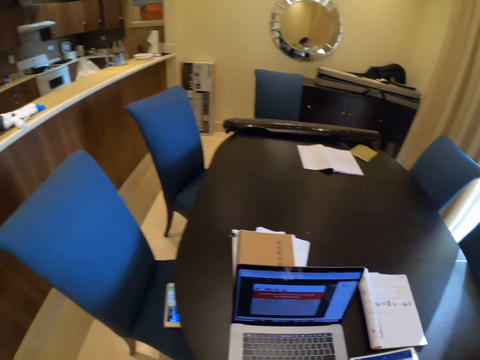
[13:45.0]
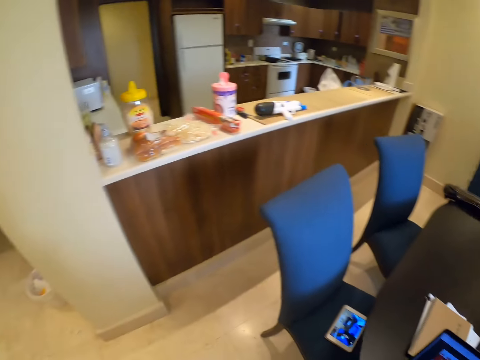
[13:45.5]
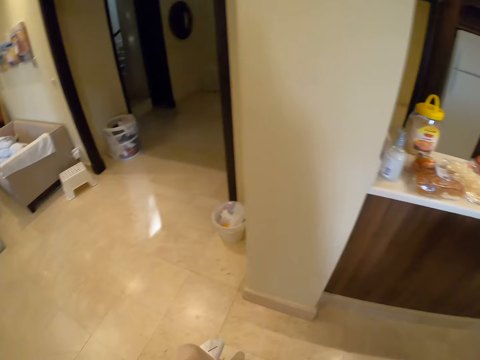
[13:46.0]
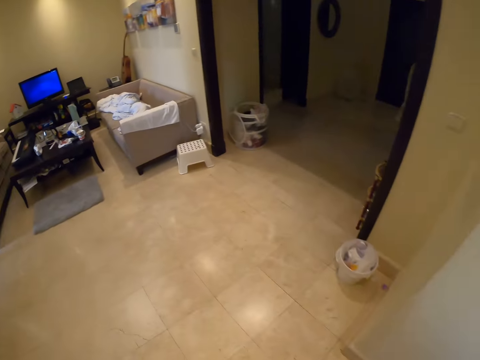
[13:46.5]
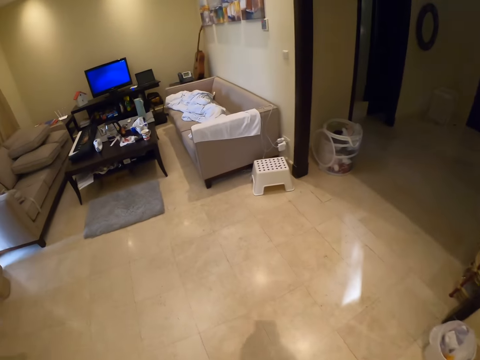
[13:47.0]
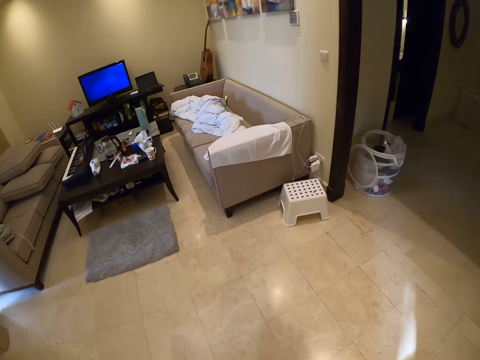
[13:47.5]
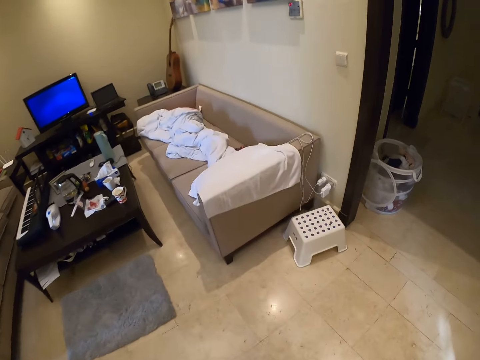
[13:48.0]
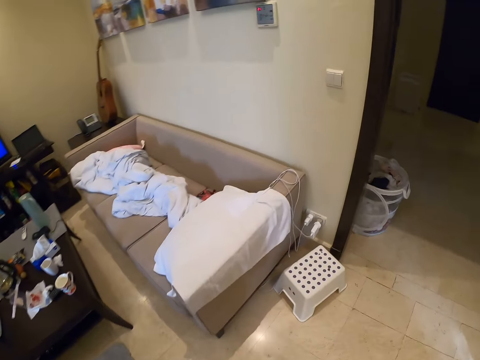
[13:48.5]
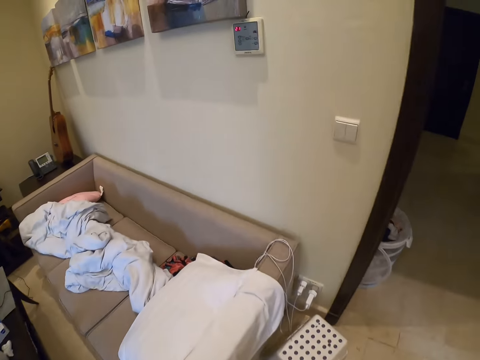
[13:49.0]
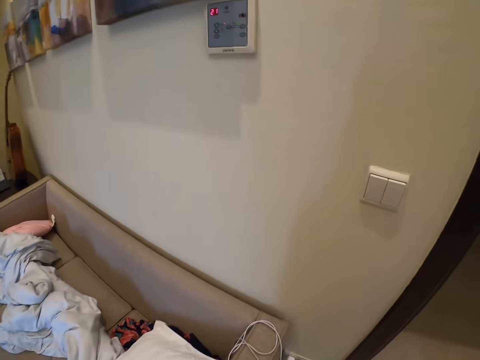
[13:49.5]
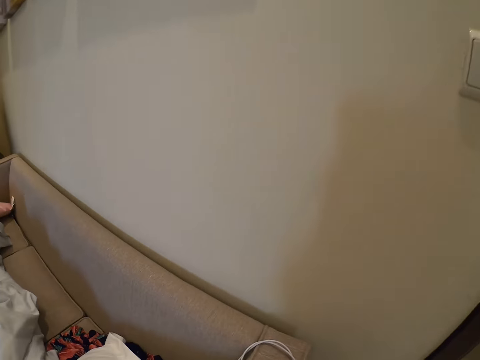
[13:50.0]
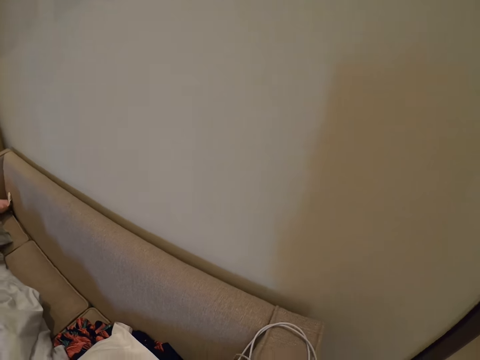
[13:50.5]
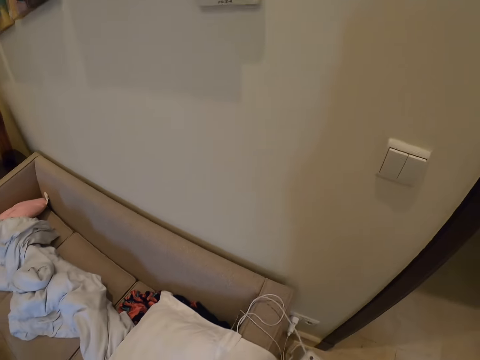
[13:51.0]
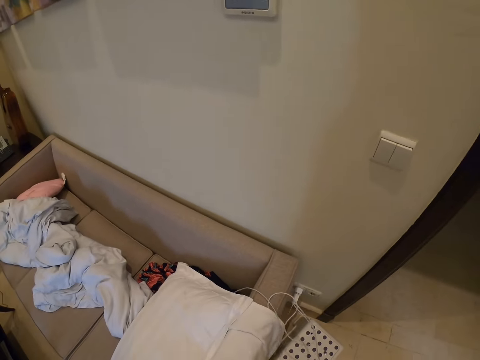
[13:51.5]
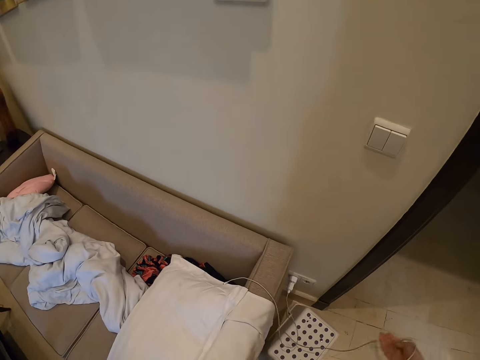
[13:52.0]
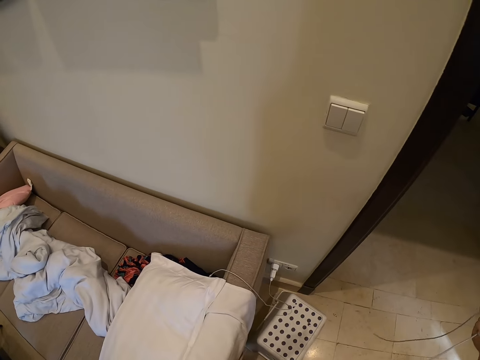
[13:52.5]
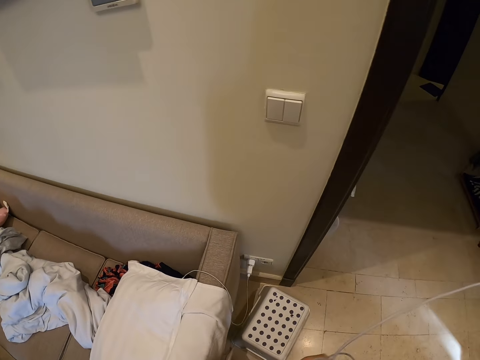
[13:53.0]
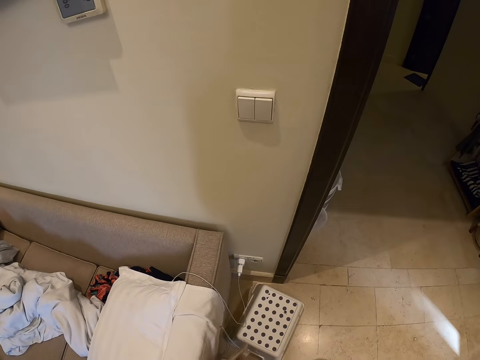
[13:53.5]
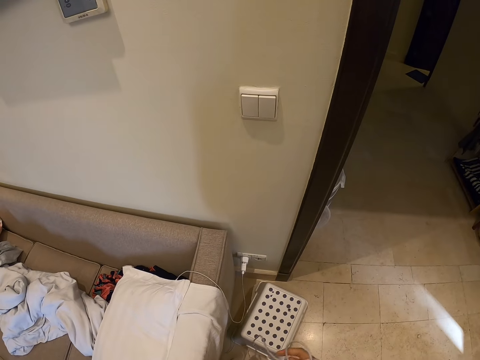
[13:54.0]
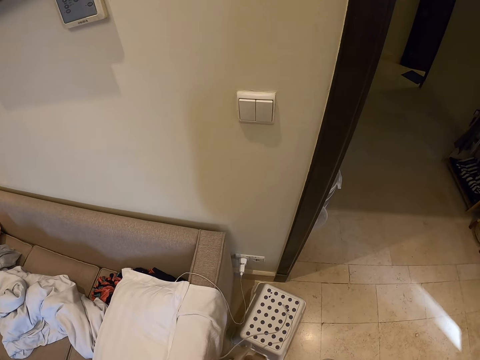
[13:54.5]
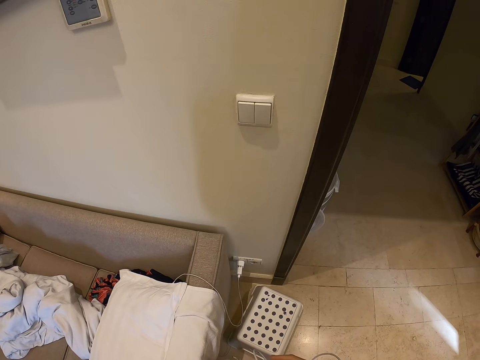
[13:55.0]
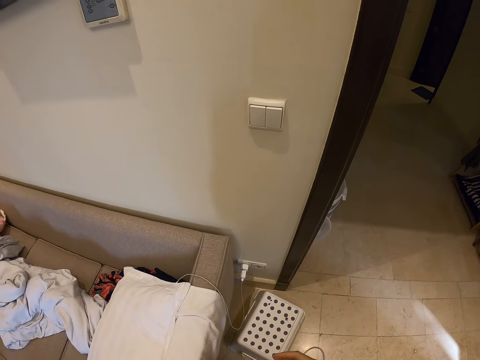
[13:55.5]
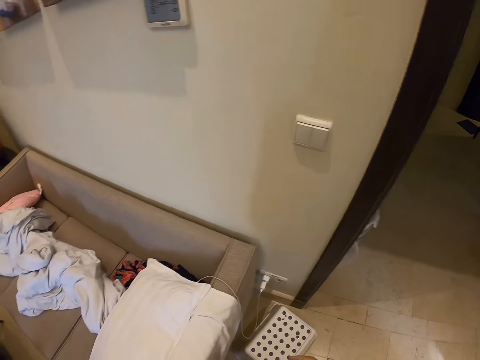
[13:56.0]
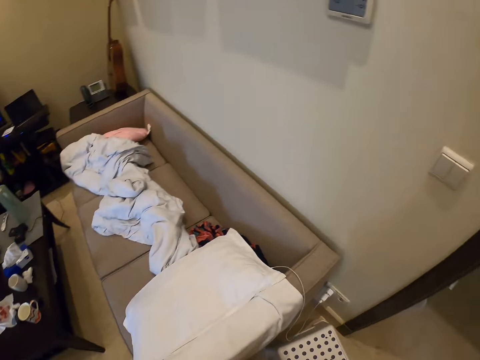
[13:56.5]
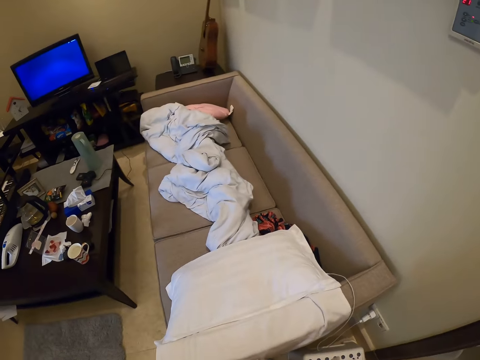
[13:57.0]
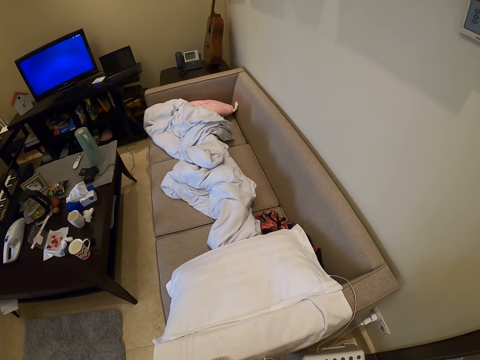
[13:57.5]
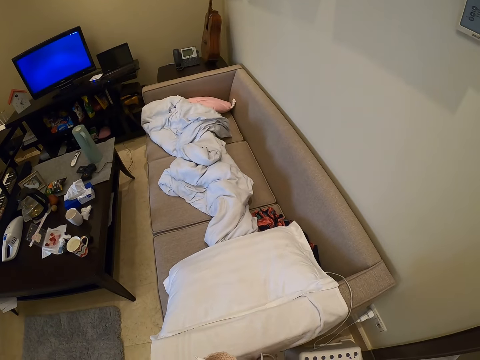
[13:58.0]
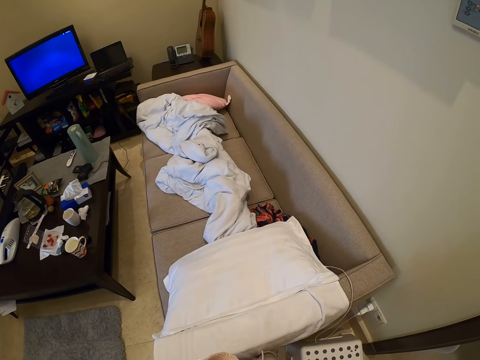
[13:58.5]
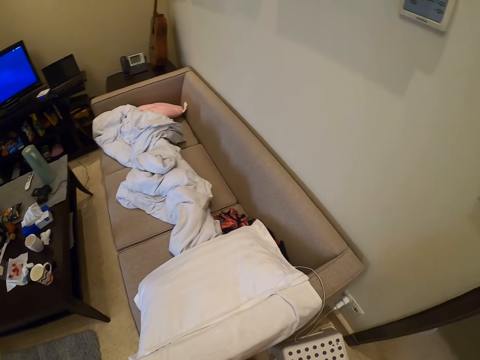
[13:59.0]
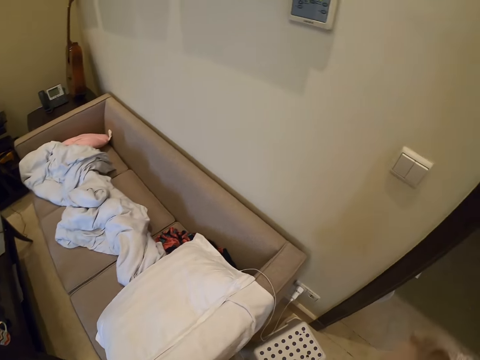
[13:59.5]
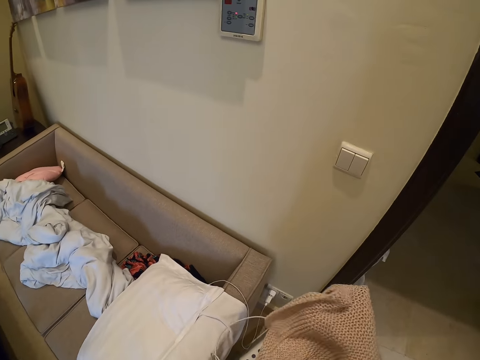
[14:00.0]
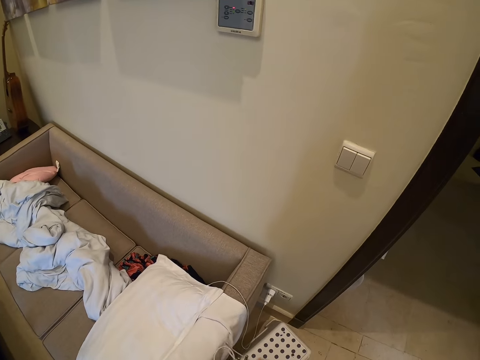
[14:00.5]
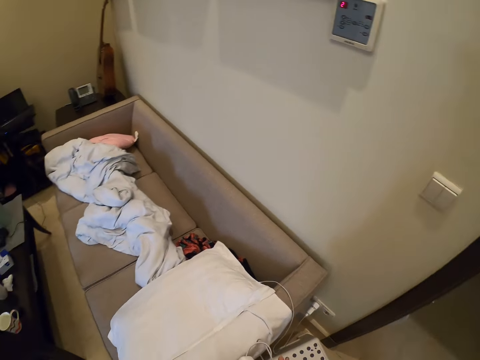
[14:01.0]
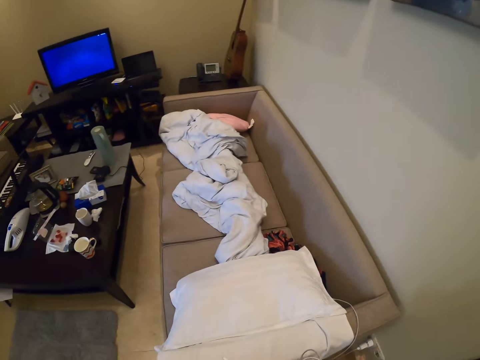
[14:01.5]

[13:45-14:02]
The camera wearer walks in the house towards a couch. She picks up a cord from the couch with her right hand. She charges the tablet.

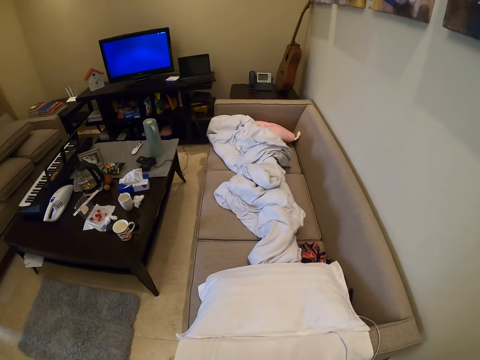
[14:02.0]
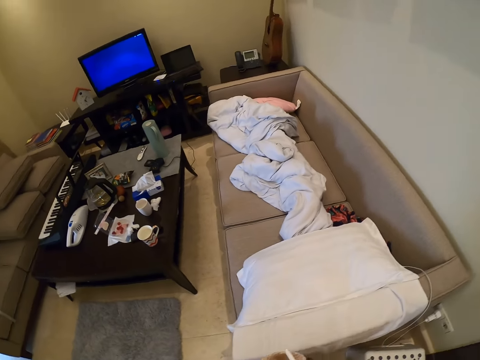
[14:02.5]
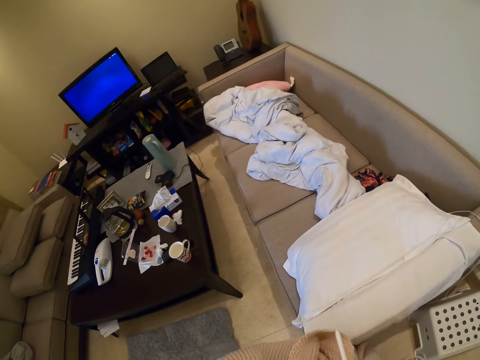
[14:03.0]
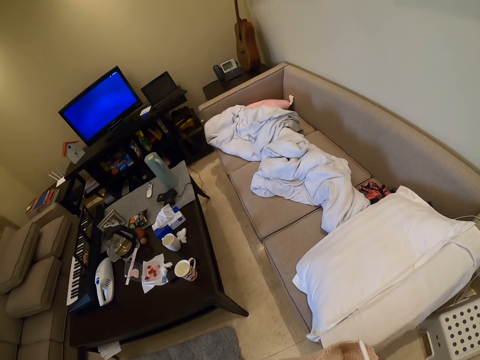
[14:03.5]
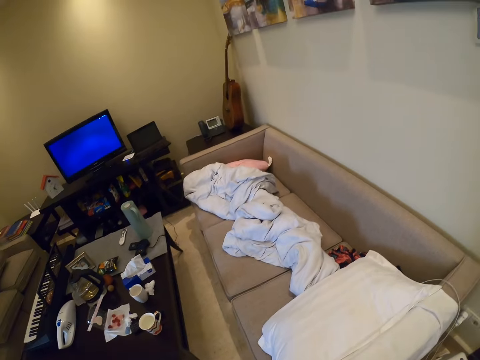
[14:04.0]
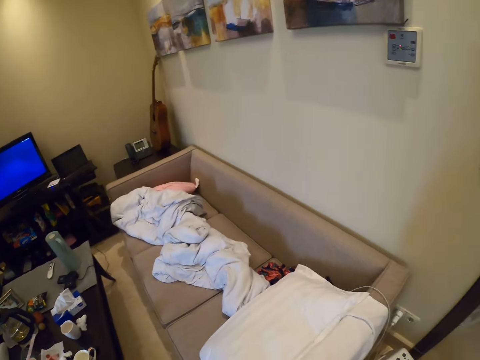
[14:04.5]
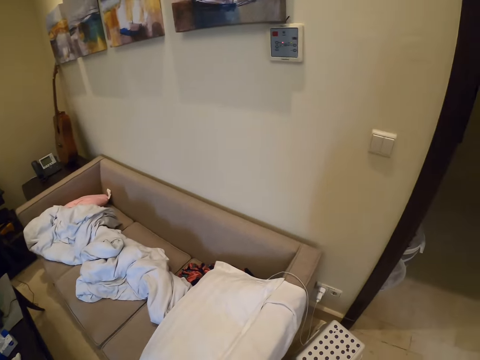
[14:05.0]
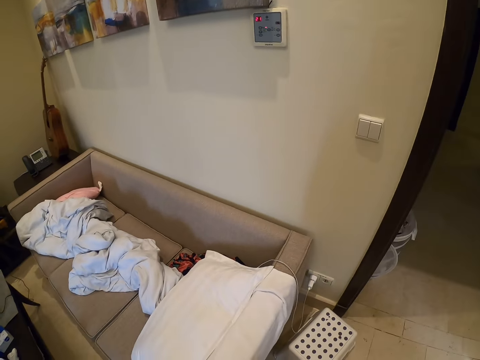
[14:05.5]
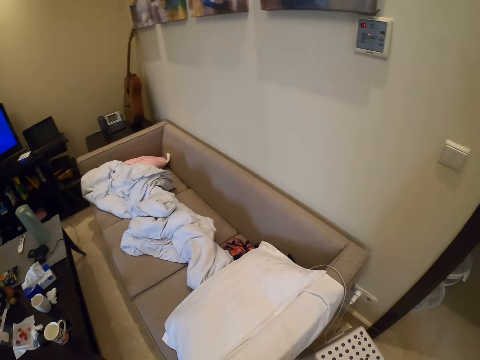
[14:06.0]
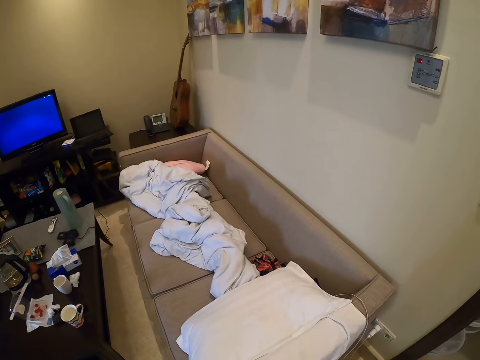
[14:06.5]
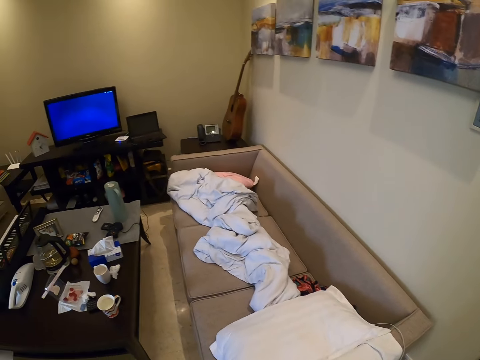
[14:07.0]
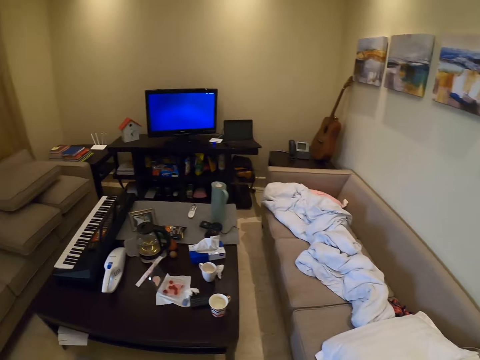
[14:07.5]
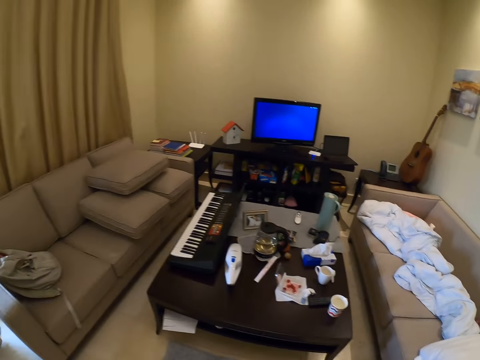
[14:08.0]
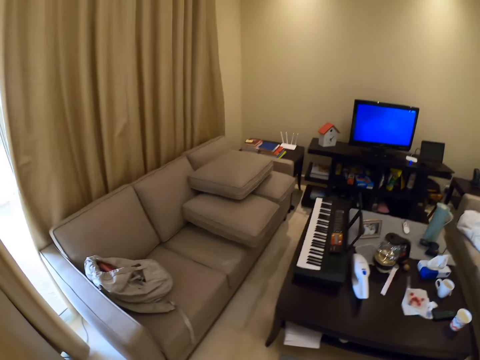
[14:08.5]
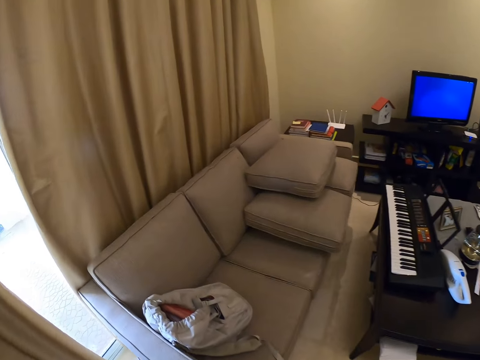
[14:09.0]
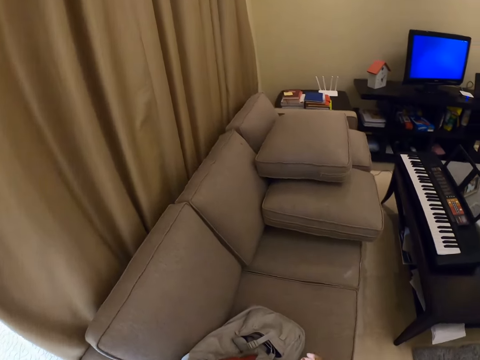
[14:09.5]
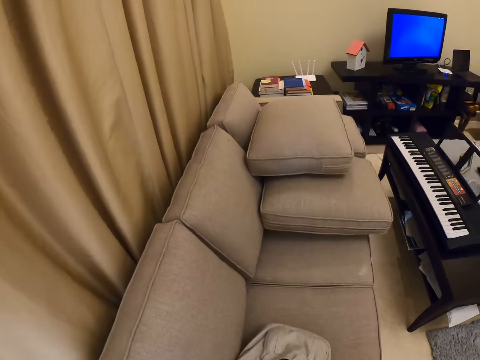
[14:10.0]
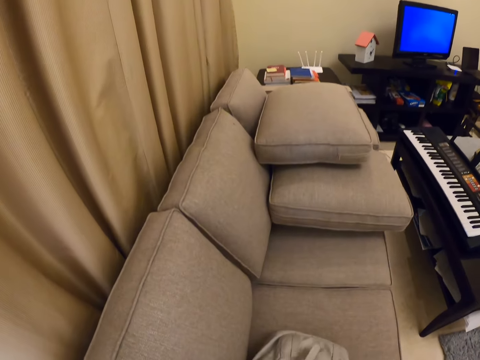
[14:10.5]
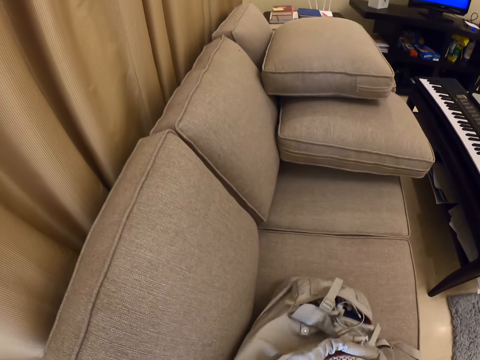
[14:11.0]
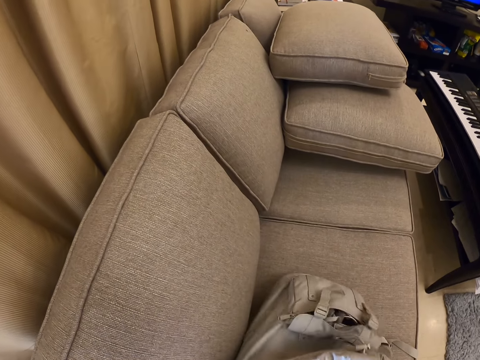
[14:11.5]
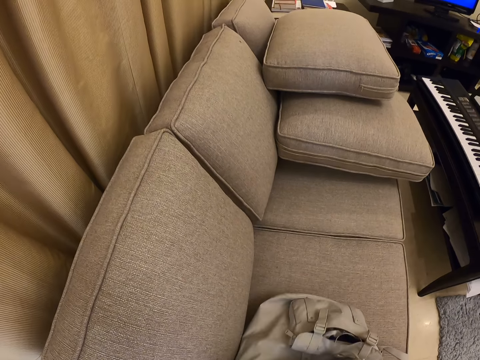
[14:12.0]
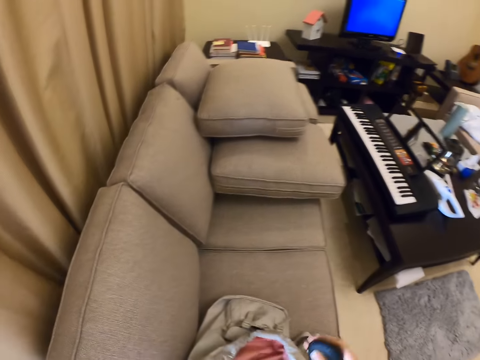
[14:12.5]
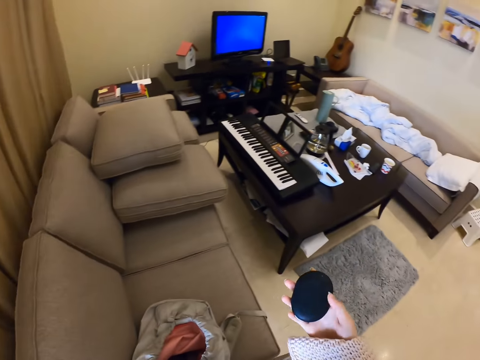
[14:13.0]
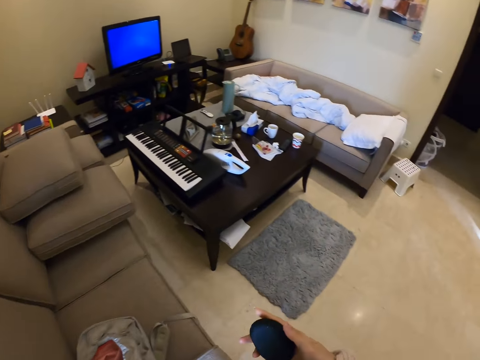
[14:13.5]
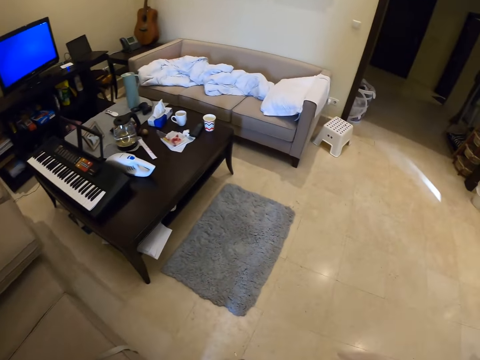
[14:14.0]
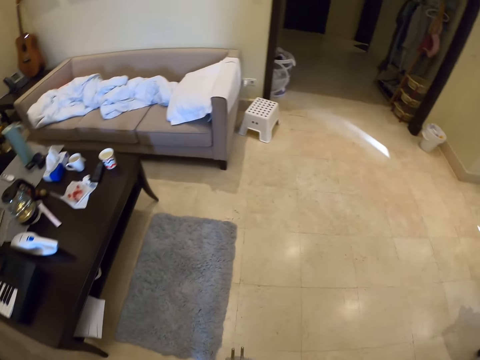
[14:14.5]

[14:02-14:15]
The camera wearer walks towards another couch. She searches a school bag with her right hand. She picks up a black case or mouse from the school bag.
